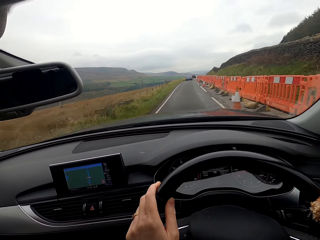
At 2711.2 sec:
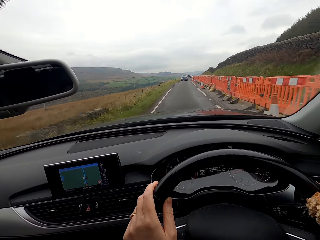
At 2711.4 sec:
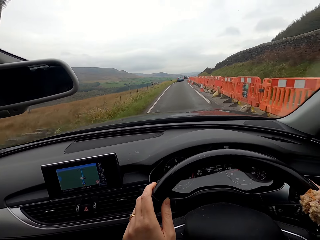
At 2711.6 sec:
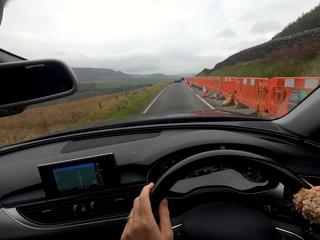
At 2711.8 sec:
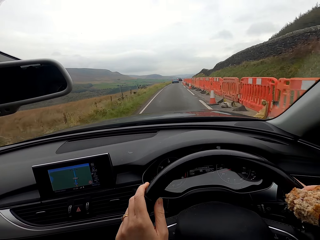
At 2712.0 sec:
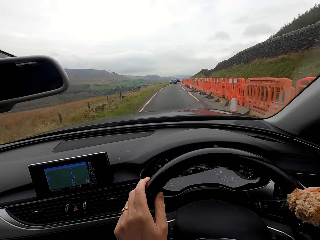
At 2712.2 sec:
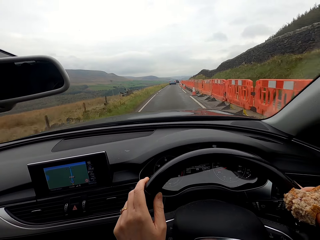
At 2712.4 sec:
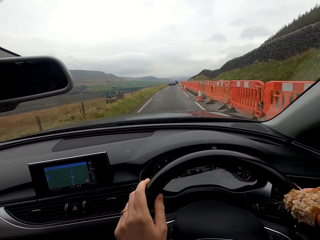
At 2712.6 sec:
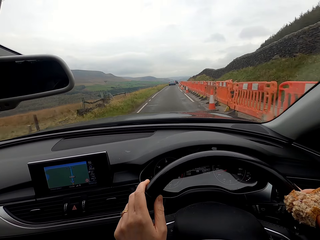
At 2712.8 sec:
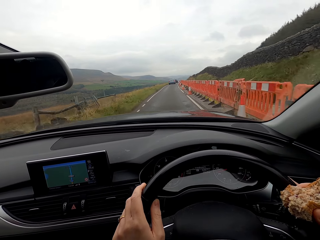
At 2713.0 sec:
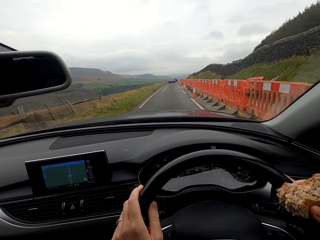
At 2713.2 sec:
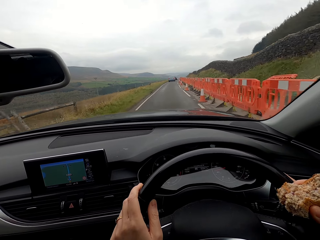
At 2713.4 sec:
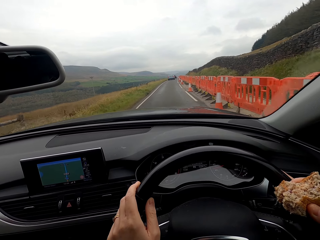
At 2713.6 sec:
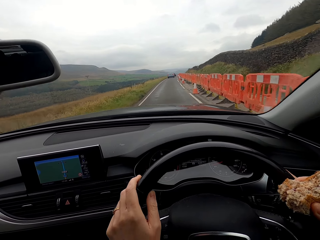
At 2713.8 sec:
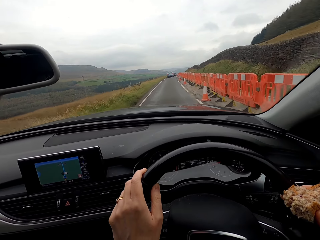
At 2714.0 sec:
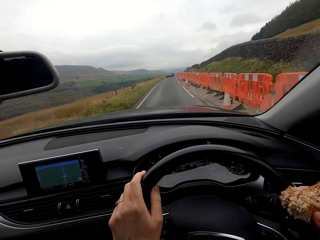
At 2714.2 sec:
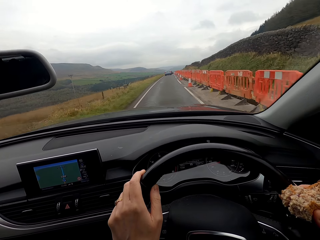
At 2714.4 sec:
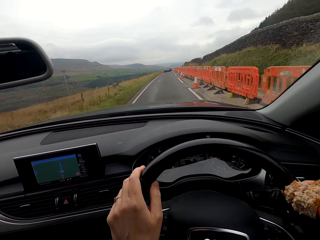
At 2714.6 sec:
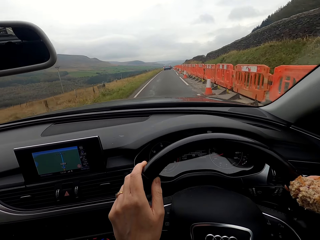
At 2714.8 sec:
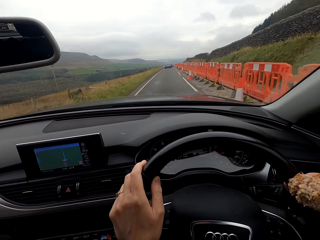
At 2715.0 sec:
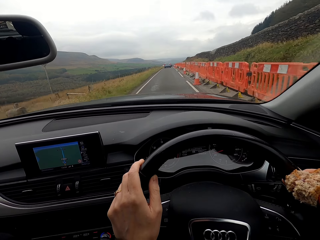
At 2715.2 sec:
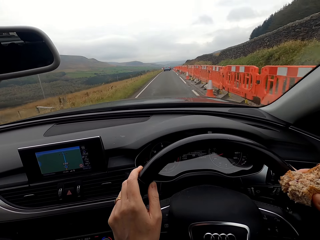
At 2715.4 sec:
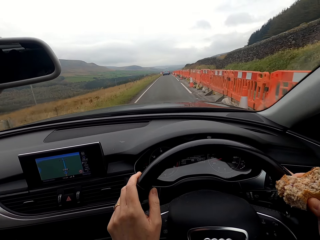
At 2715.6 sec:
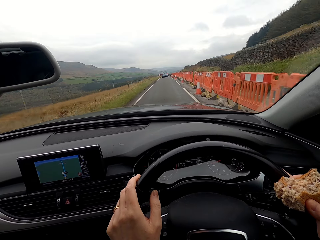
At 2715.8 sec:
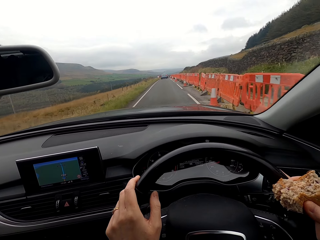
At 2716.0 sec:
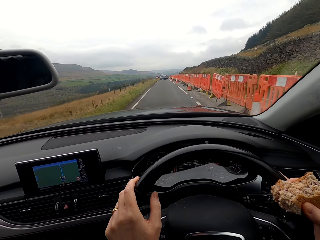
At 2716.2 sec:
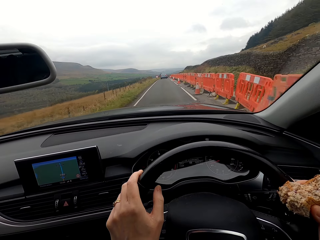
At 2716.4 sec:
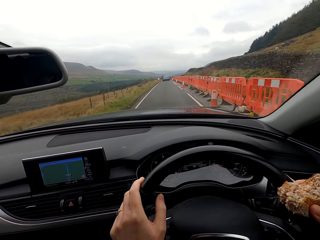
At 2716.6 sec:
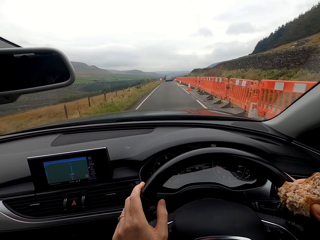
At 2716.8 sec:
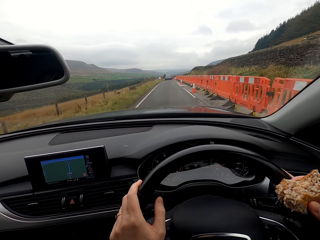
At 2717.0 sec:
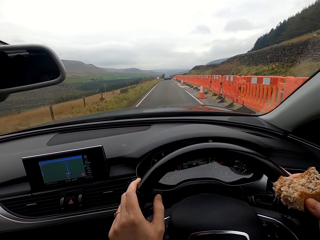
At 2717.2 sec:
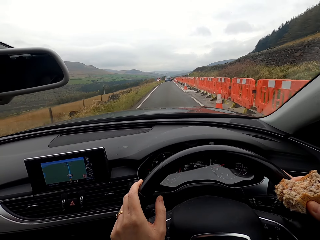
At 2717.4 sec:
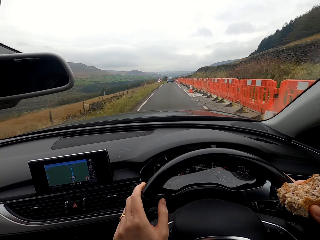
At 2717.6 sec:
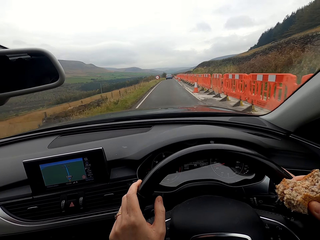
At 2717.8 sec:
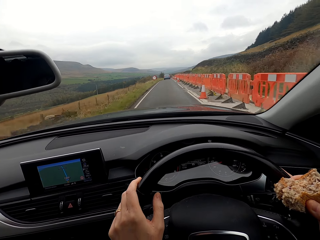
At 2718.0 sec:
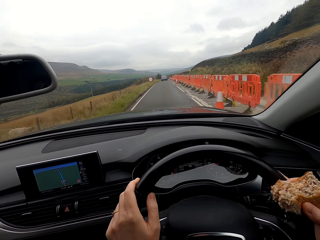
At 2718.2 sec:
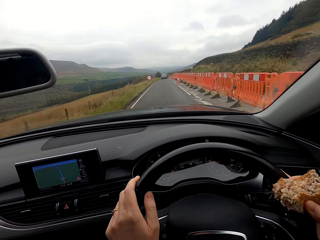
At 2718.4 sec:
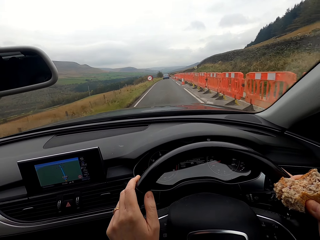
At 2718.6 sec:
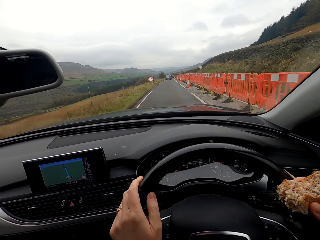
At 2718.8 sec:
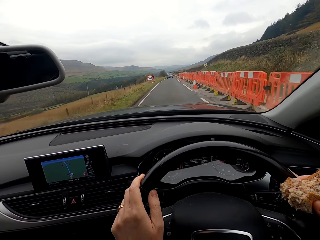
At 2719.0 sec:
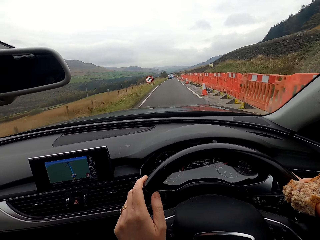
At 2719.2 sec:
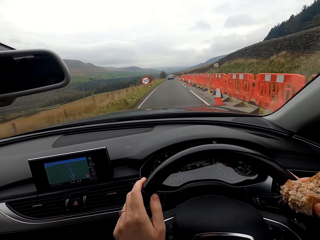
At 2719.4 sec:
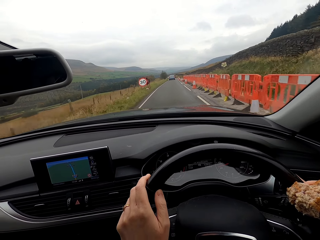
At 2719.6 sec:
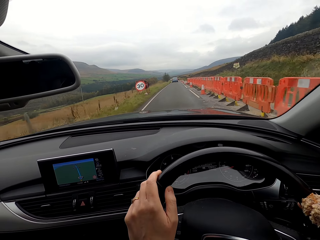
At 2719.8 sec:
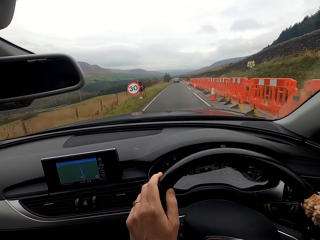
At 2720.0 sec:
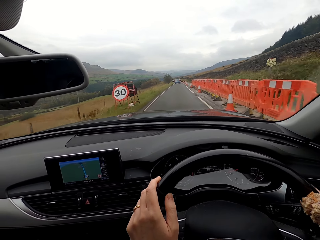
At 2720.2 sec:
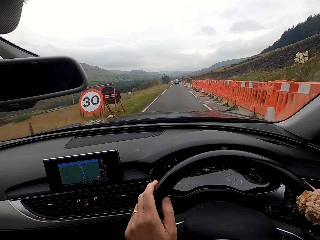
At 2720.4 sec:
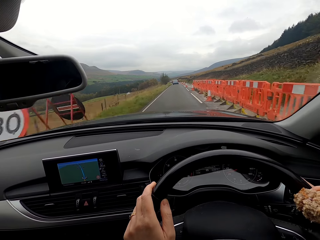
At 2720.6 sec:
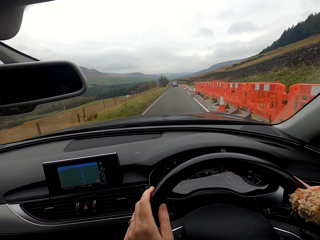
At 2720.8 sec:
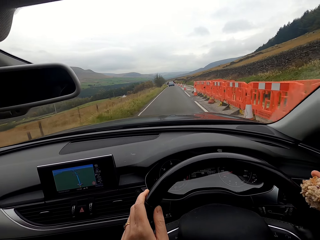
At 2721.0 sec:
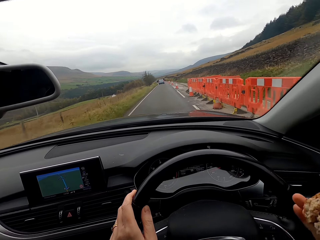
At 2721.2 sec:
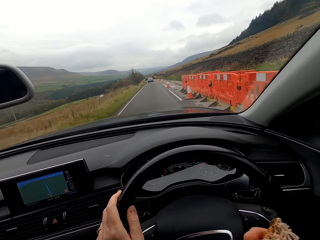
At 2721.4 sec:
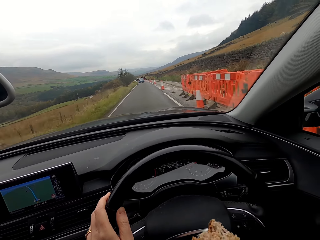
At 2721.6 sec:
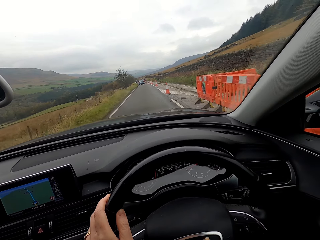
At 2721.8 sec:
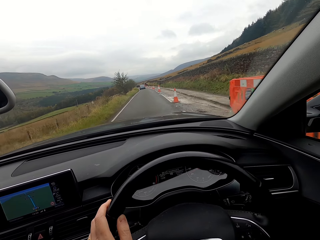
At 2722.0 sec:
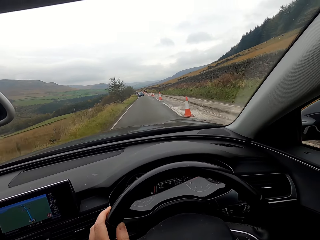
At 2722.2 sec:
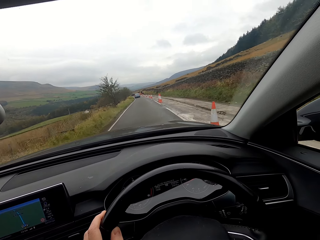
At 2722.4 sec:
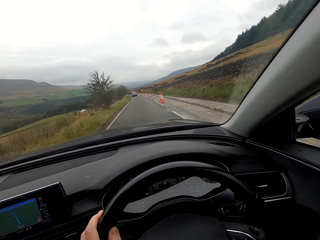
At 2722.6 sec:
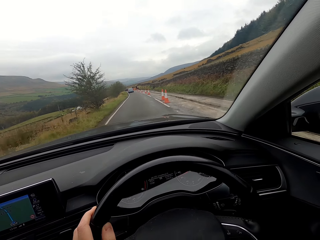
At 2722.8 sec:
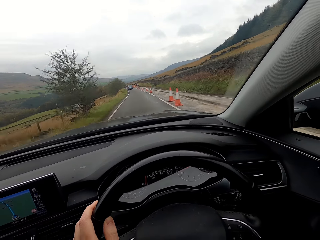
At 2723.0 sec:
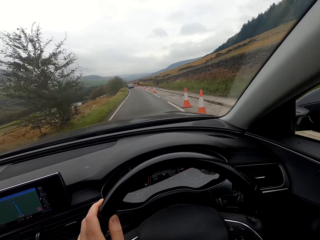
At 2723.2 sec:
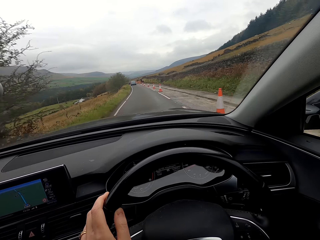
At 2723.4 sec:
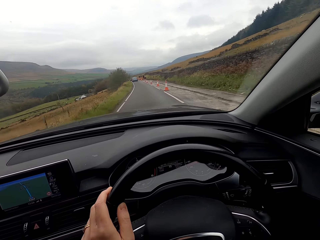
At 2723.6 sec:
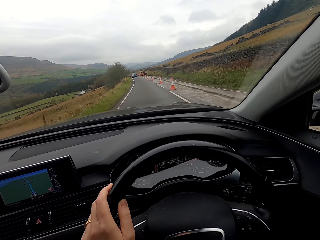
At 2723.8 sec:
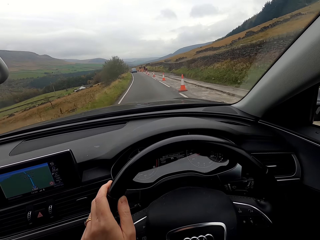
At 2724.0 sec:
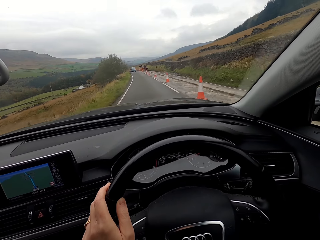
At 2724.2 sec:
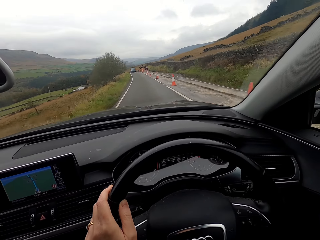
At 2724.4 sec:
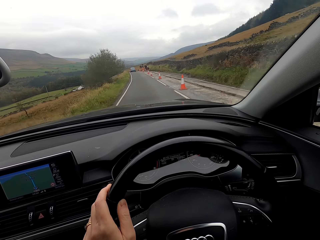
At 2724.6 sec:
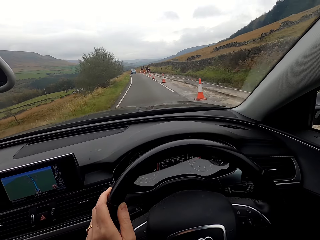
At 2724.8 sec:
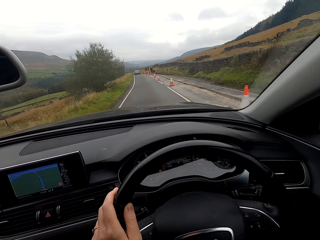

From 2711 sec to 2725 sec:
The camera wearer bites a burger.

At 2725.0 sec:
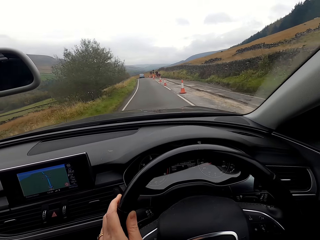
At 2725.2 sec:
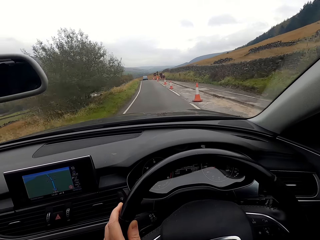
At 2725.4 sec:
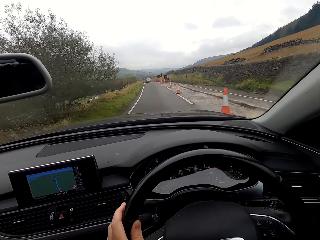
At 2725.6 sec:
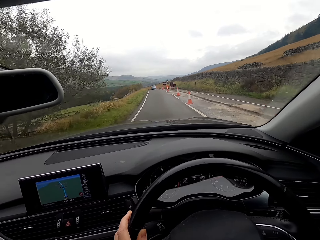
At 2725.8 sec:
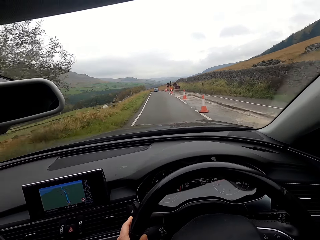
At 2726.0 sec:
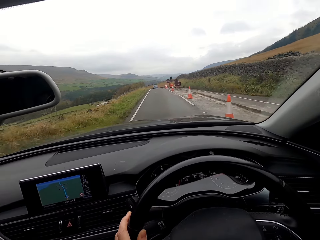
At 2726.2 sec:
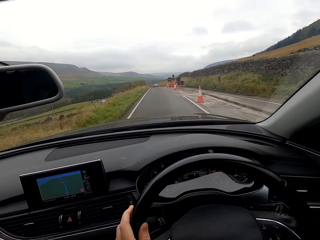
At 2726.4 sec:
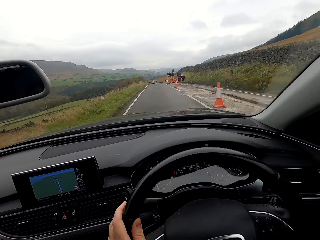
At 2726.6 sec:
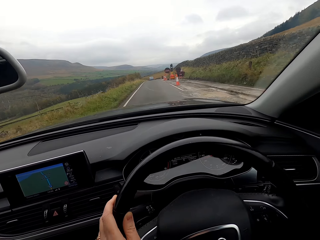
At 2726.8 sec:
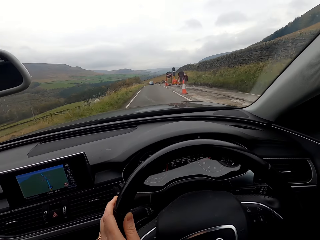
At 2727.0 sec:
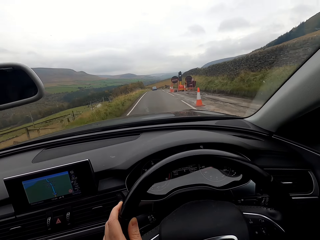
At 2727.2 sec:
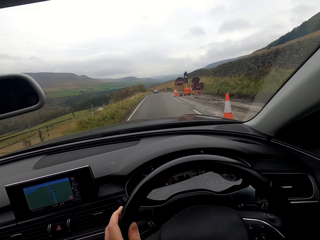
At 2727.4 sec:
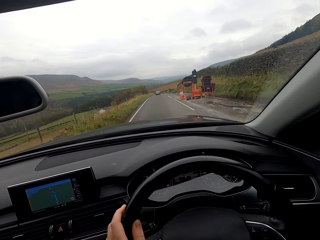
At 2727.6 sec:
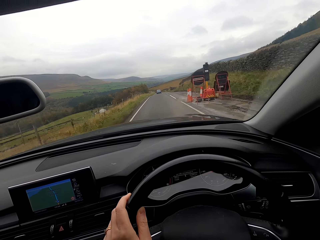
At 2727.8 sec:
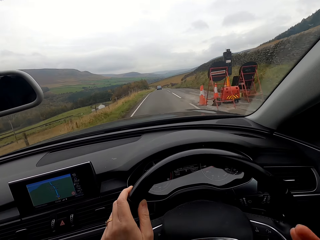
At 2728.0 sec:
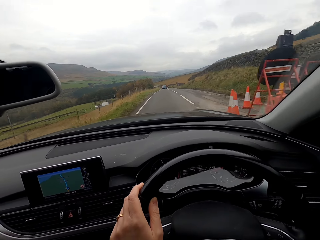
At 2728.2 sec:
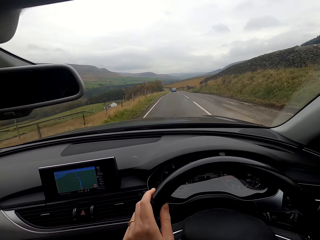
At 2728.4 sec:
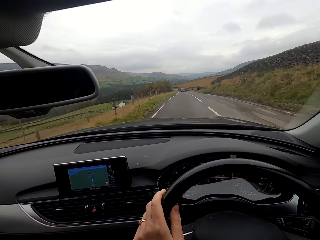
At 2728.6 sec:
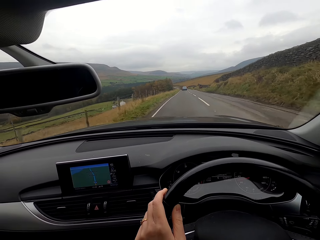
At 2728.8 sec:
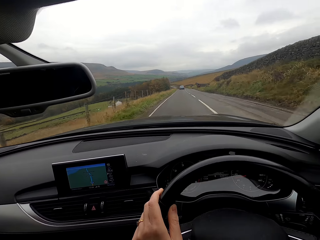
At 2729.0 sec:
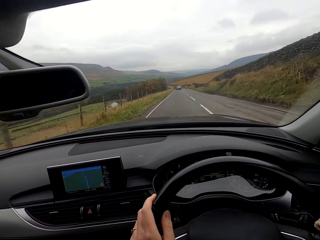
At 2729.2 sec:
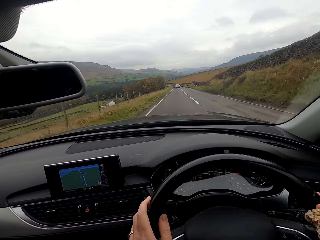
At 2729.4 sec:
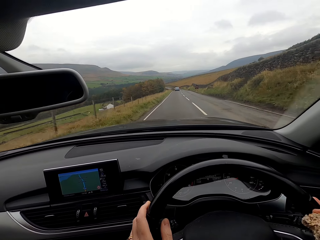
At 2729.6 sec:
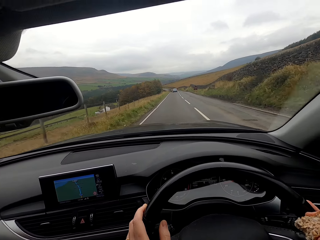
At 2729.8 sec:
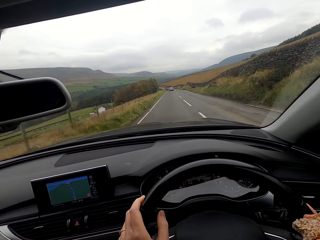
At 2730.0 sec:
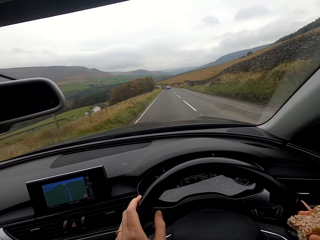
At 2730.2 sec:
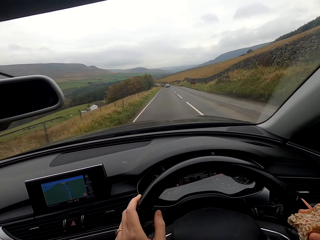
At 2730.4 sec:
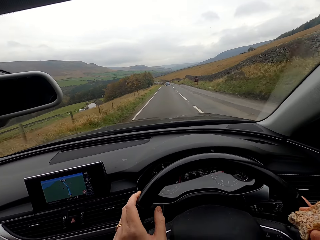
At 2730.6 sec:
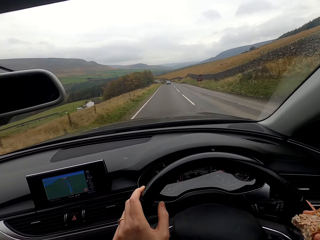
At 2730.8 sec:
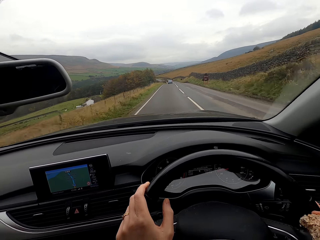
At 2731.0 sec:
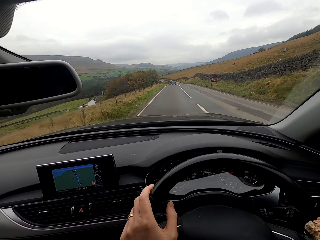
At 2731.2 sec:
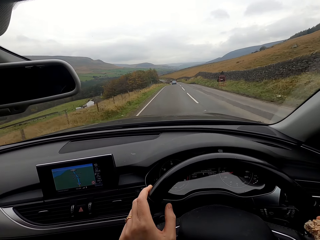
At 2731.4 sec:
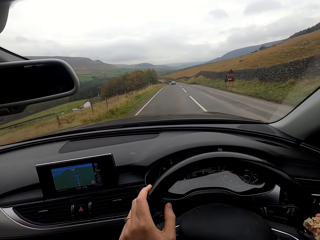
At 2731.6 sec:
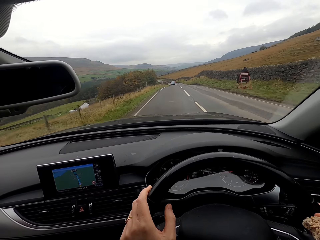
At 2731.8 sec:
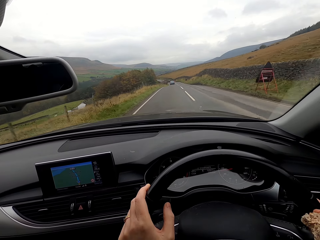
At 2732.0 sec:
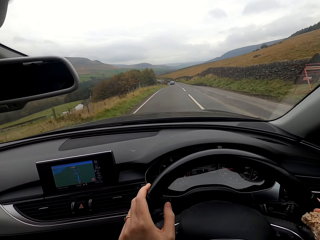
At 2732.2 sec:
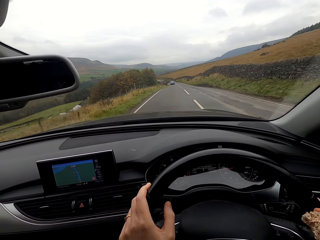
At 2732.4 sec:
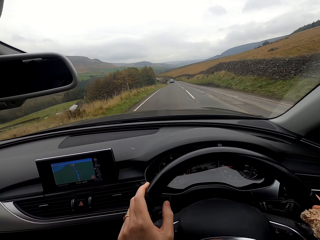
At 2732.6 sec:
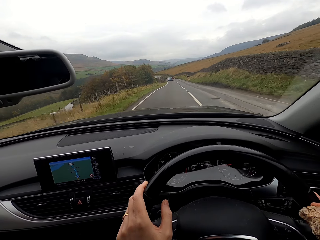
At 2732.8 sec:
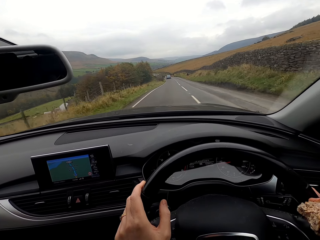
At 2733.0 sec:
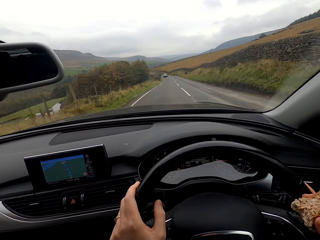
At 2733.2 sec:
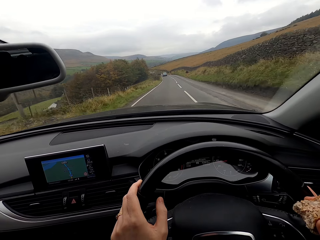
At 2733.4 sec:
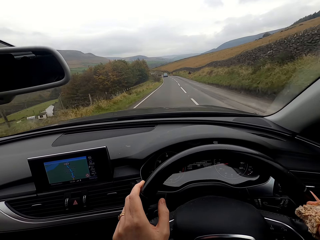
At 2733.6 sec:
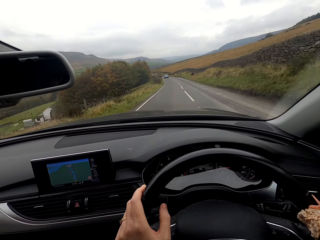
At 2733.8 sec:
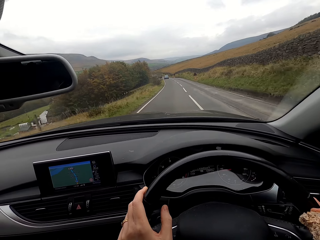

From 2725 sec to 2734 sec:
The camera wearer drives the car.
